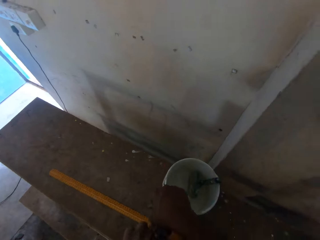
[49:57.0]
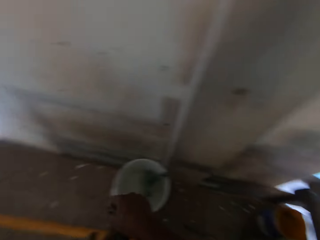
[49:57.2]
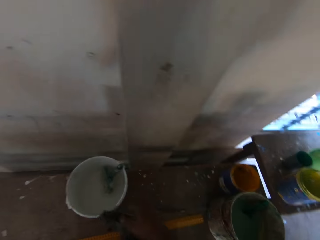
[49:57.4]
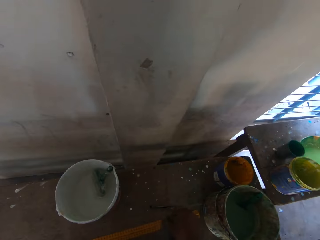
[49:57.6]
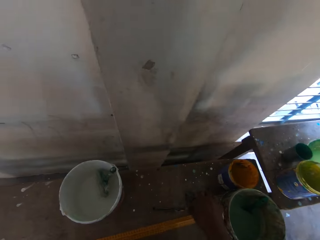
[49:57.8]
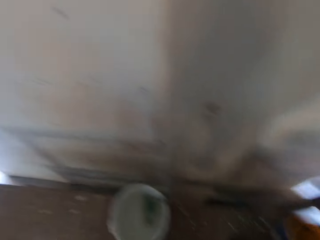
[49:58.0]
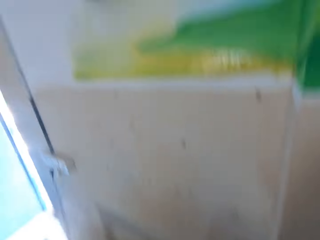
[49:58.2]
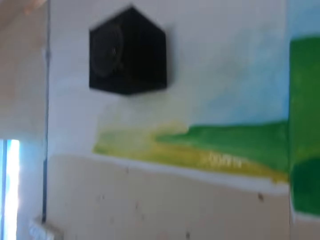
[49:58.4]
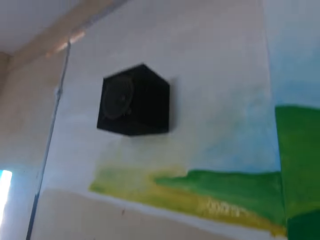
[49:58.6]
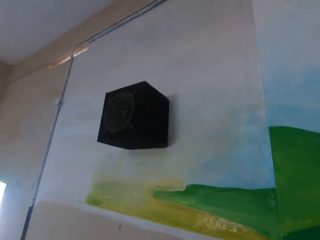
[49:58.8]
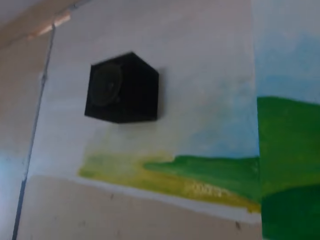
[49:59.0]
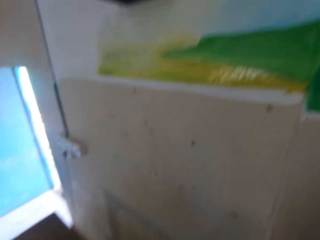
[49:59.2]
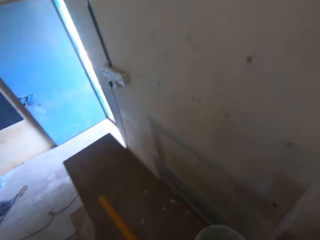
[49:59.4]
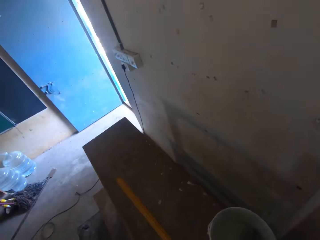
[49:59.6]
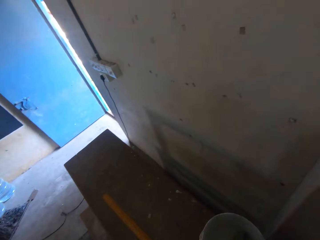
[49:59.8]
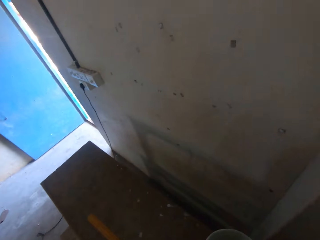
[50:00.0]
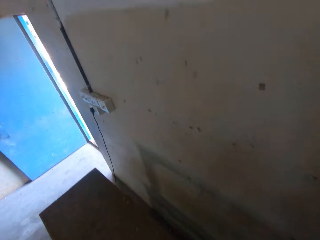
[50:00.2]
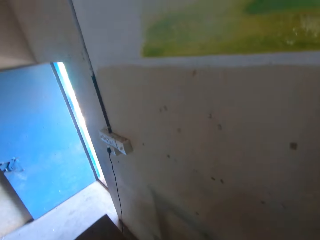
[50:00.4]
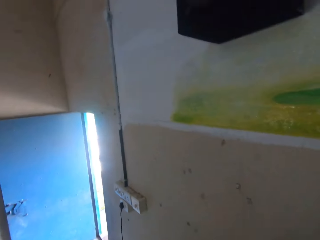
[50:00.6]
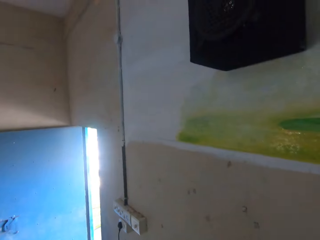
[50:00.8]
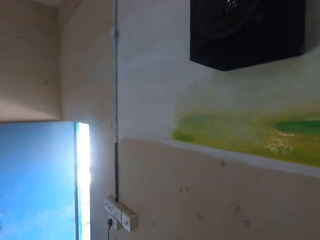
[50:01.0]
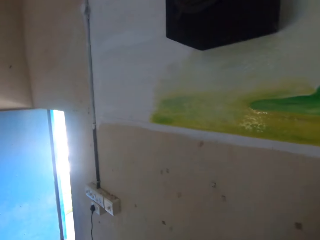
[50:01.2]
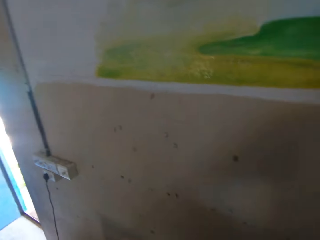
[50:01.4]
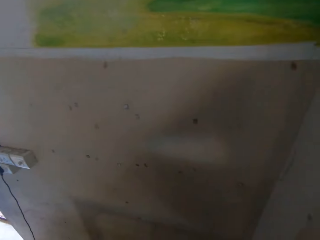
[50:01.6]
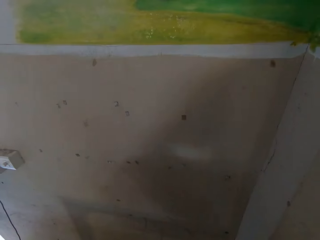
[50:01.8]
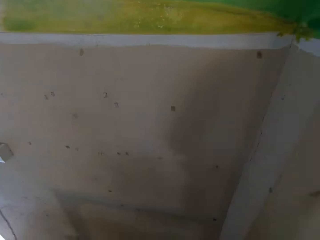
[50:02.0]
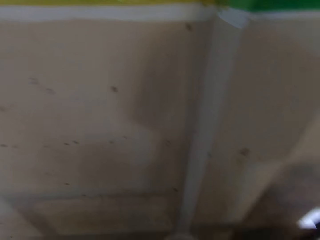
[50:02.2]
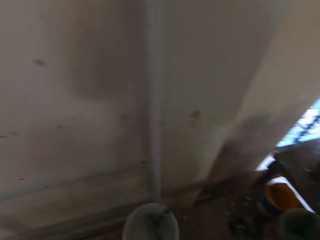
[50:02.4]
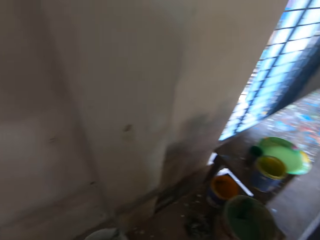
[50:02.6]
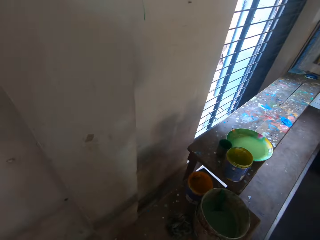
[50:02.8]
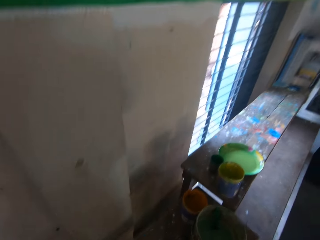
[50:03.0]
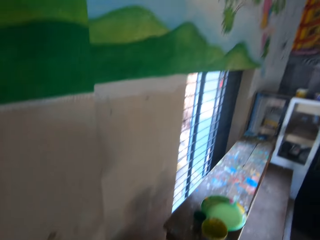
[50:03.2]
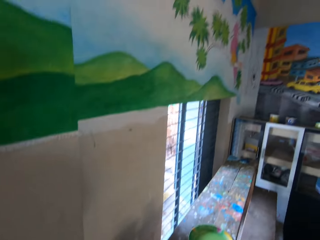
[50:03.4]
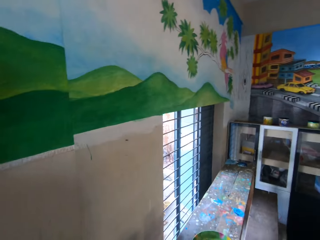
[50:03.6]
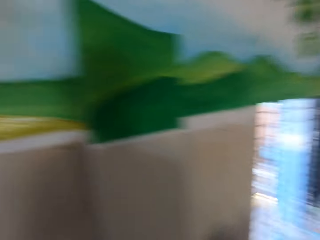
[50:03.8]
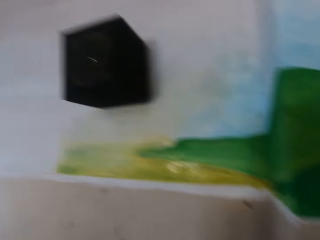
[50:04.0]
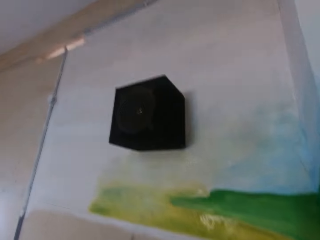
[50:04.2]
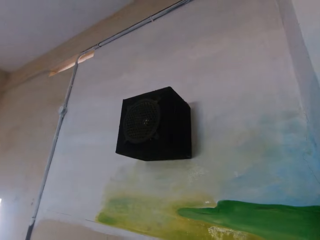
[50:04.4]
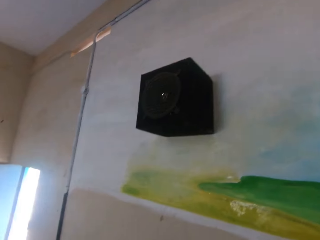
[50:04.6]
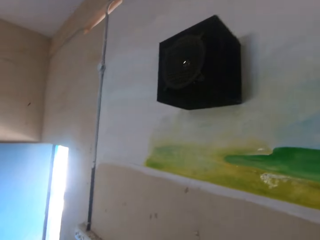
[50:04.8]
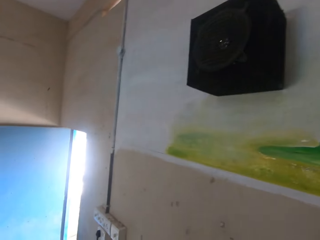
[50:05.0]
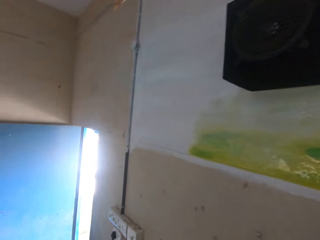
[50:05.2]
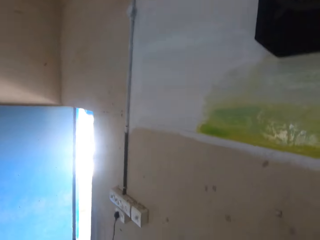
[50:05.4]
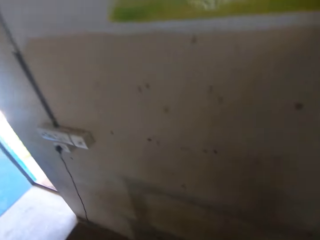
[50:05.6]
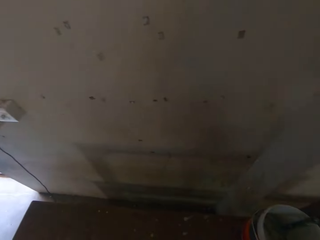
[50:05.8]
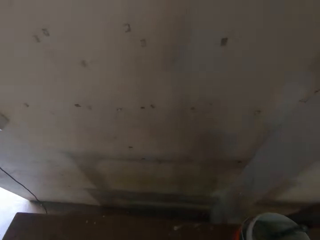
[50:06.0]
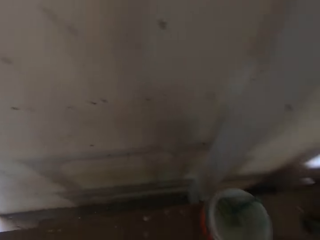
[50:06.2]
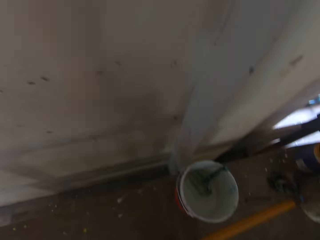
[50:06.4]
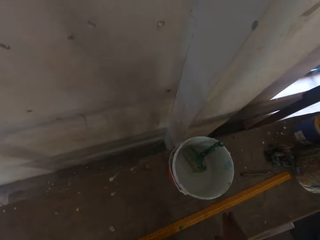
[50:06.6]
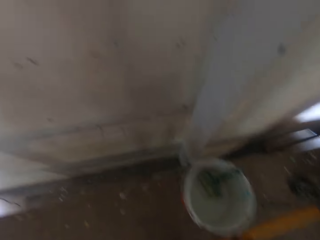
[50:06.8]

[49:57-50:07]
The camera wearer drops the cloth in his right hand on the table. He stares around the room.

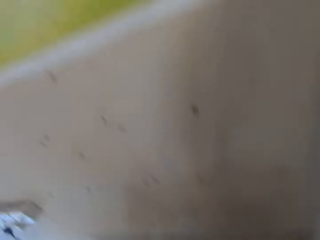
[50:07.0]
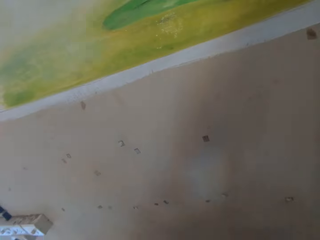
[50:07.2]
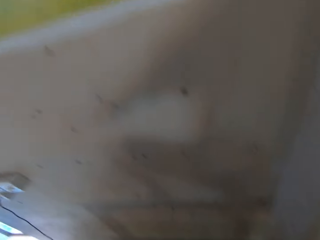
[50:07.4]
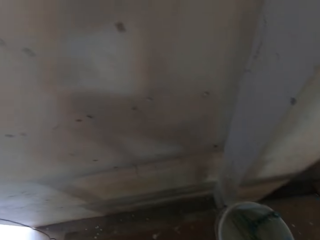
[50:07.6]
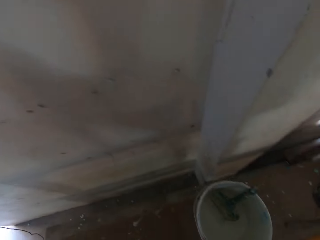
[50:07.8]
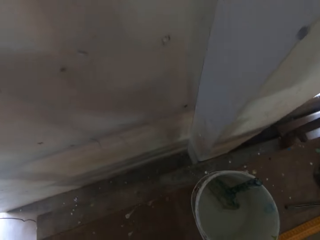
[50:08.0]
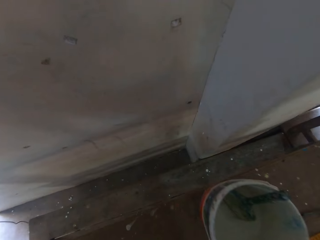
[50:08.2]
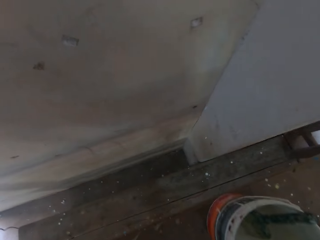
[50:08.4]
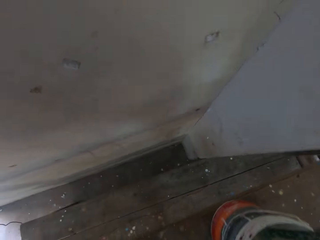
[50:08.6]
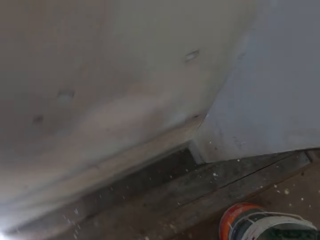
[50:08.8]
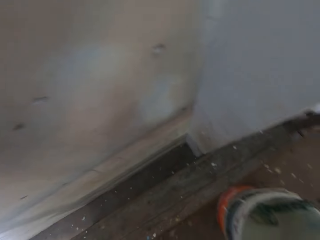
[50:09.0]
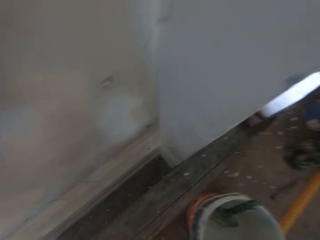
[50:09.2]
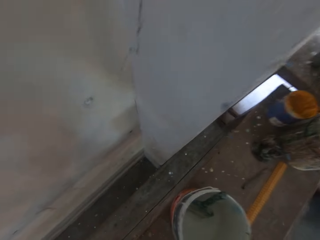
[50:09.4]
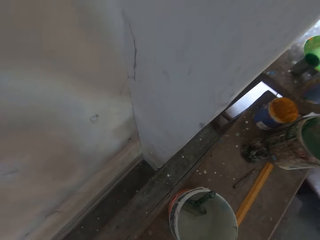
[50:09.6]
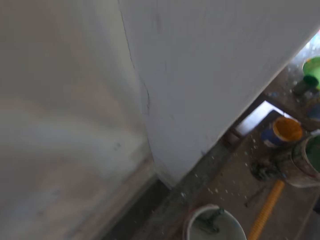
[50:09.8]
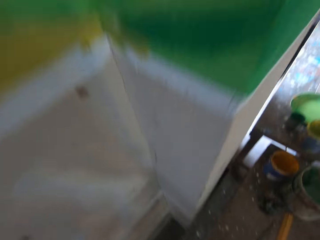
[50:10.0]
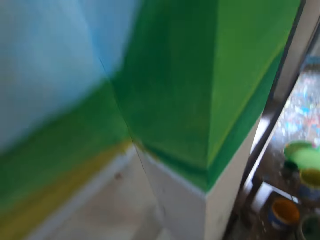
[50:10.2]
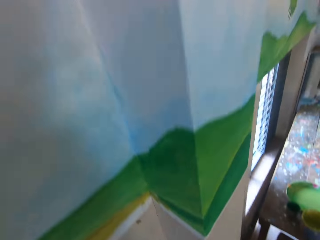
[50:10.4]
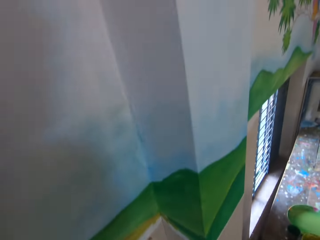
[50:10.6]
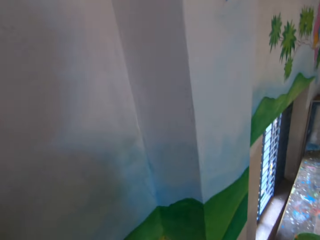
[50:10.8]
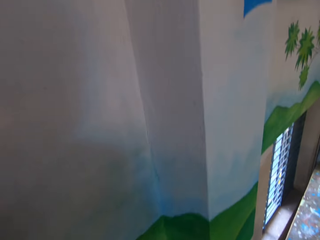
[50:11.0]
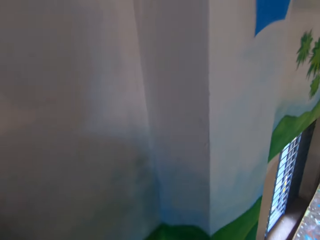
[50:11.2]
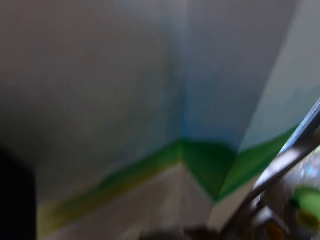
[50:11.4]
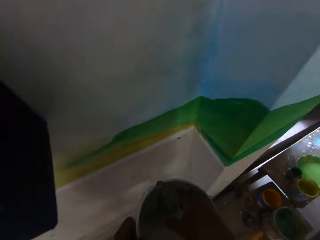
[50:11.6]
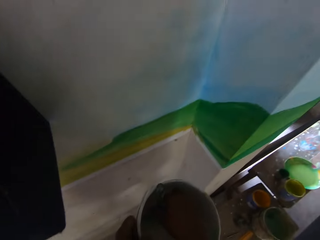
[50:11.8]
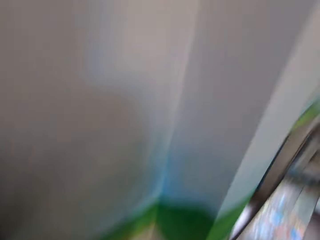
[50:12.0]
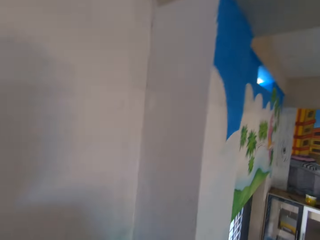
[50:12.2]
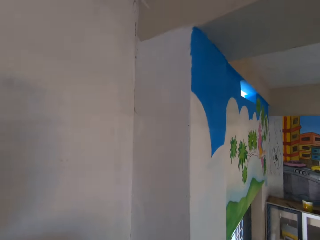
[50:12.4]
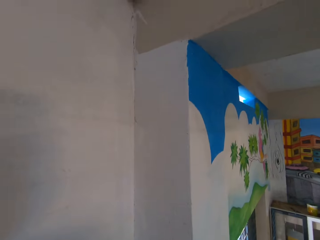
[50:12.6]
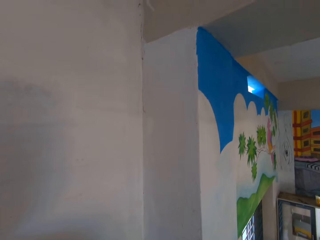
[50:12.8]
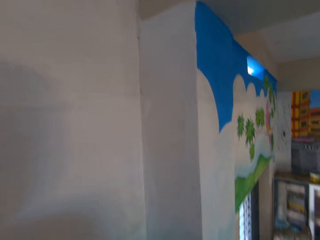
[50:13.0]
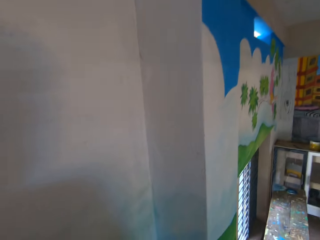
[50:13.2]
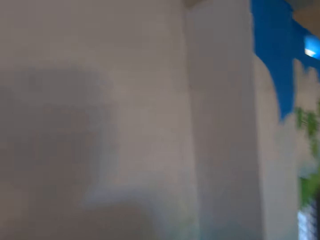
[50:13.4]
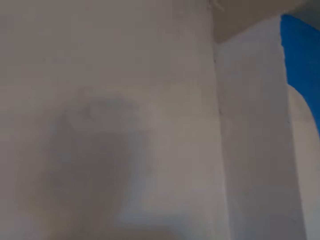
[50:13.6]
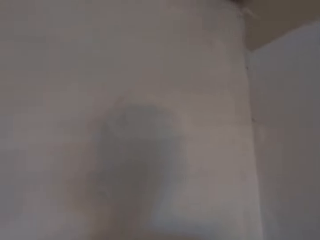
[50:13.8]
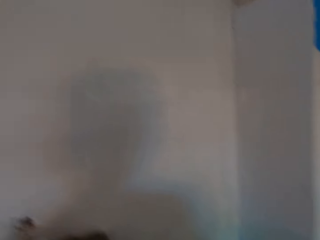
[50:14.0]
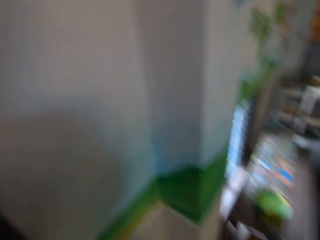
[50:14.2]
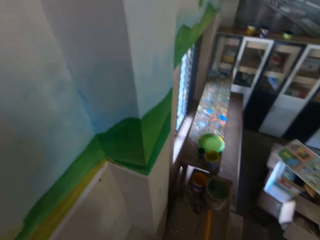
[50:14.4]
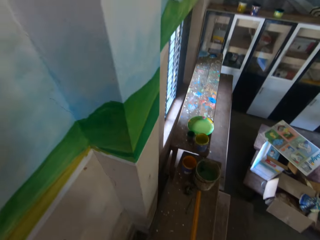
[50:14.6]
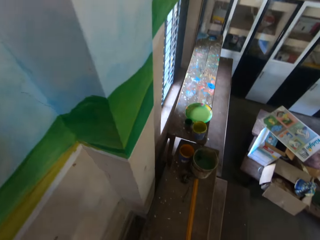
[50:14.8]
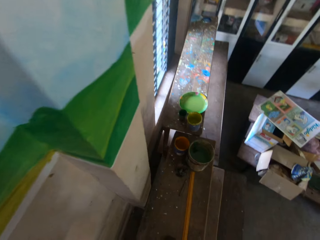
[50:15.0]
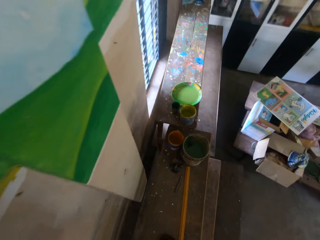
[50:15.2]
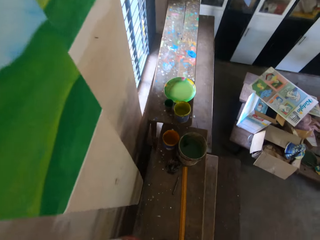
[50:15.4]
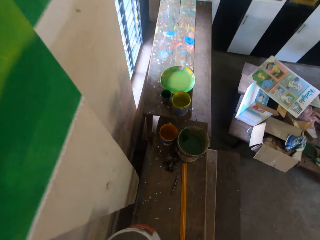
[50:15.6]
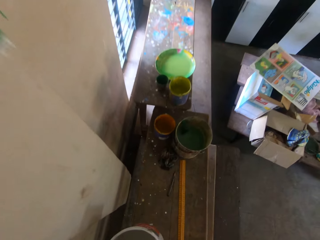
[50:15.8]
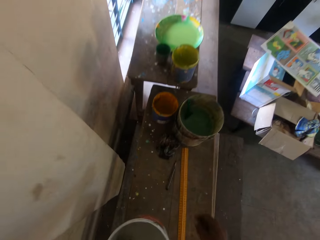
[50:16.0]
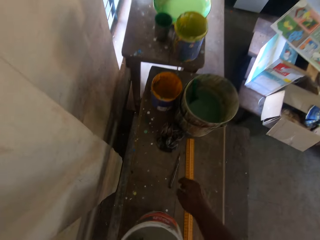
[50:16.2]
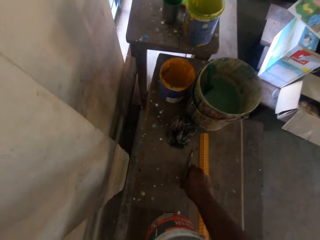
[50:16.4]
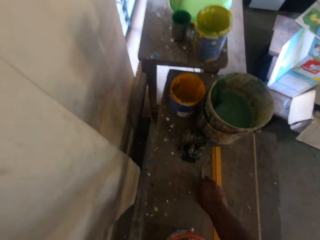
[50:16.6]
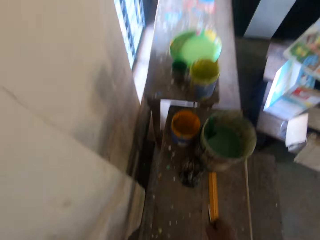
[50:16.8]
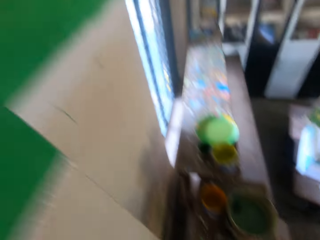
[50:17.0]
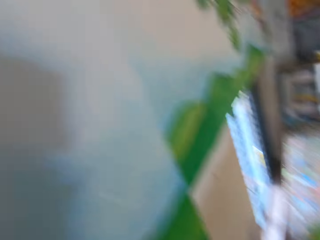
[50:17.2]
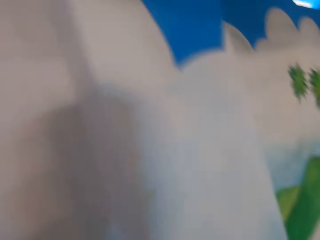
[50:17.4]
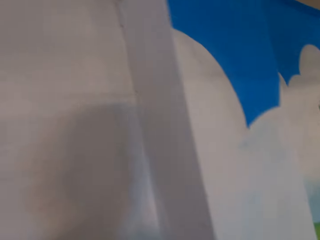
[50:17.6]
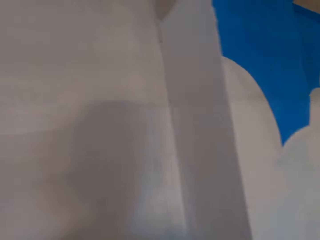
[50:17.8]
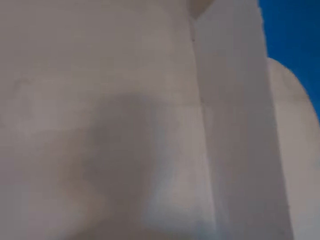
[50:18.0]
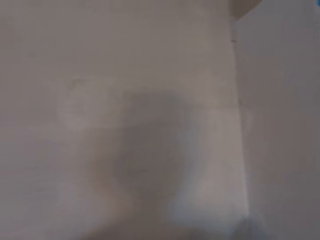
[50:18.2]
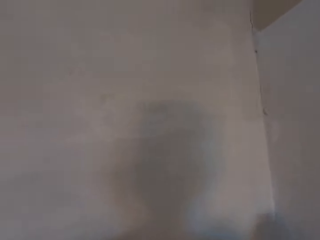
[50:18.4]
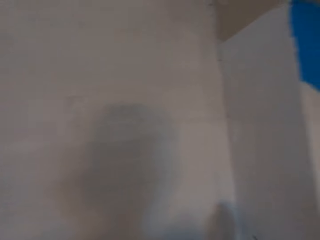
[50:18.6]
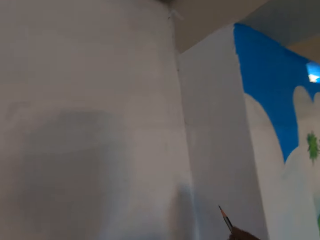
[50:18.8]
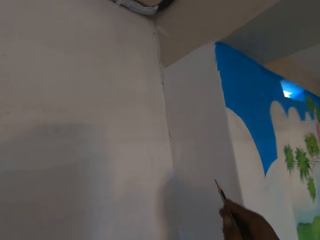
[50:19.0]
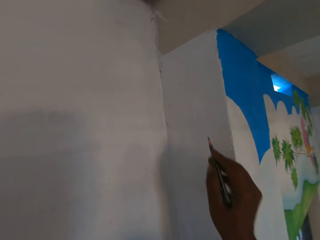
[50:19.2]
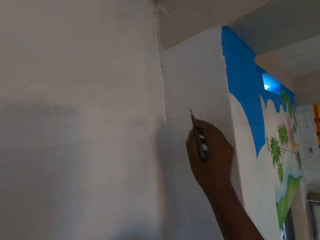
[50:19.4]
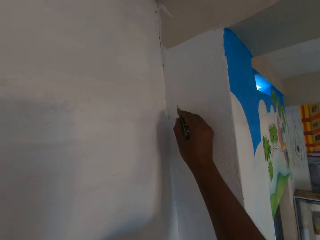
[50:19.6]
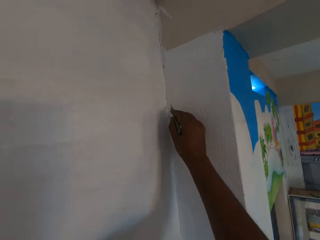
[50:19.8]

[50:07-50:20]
The camera wearer climbs the table. He holds the paint container in his left hand. He drops the paint container in his left hand on the table. He lifts the pencil on the table with his right hand.
